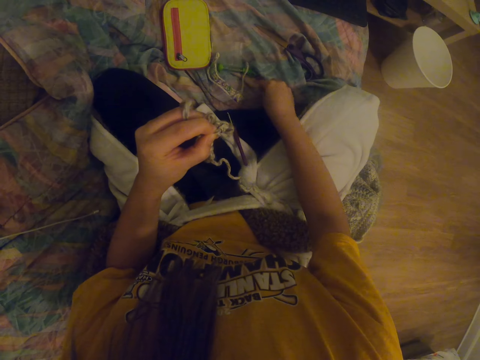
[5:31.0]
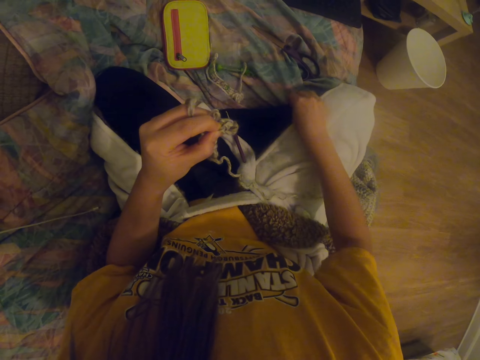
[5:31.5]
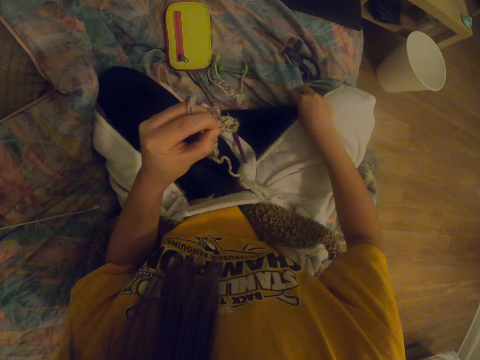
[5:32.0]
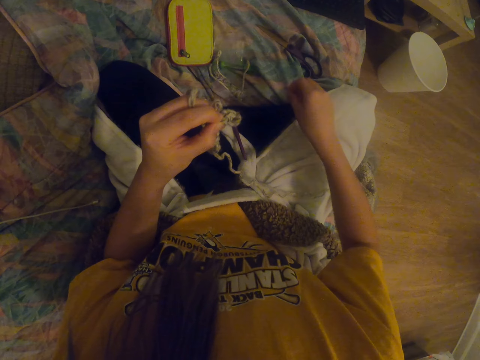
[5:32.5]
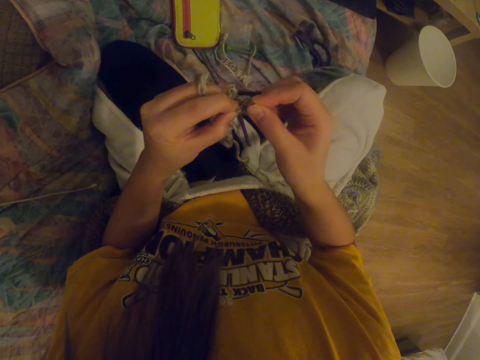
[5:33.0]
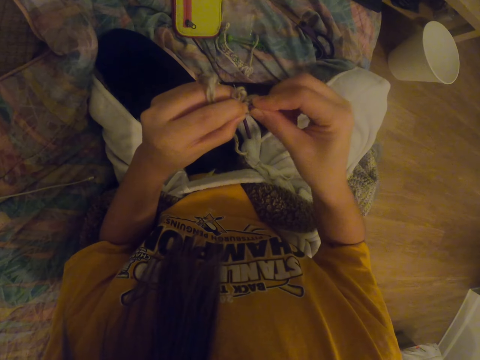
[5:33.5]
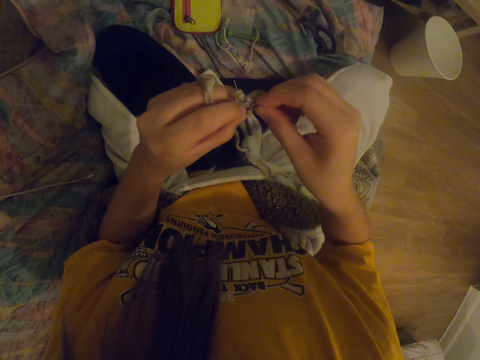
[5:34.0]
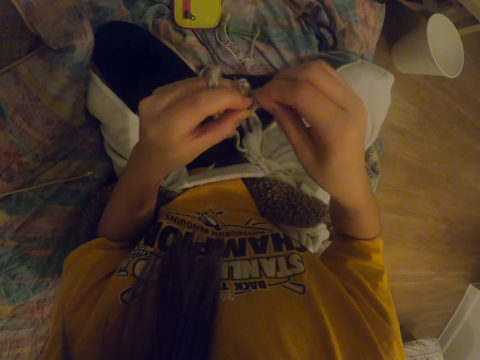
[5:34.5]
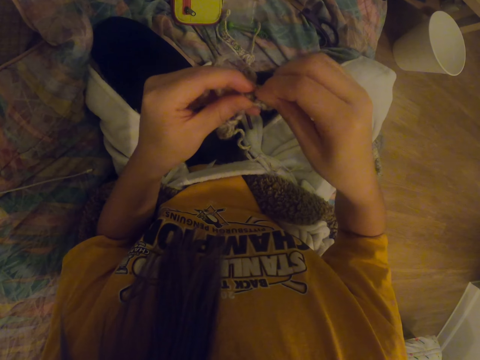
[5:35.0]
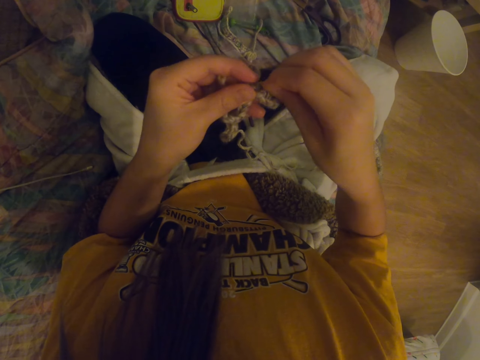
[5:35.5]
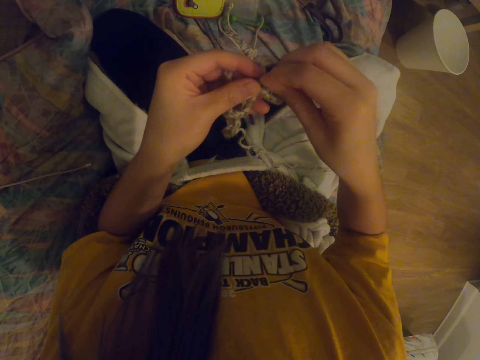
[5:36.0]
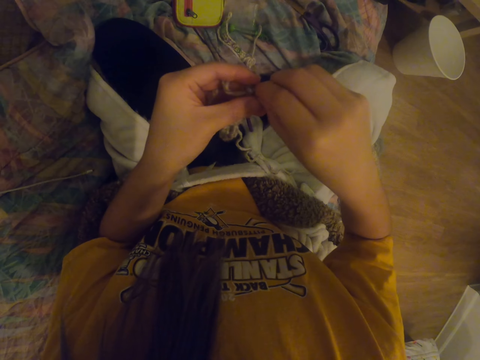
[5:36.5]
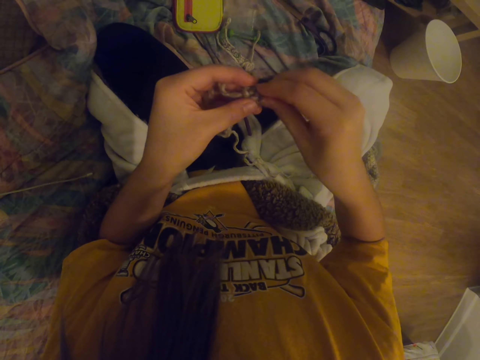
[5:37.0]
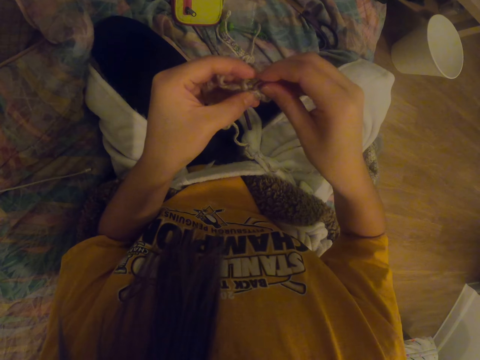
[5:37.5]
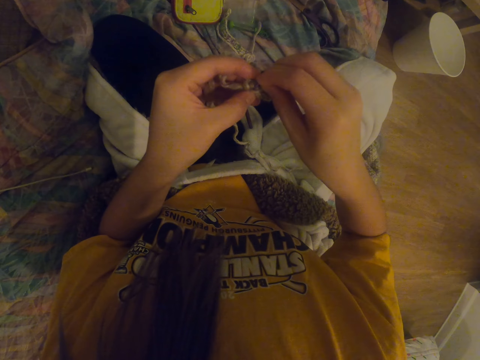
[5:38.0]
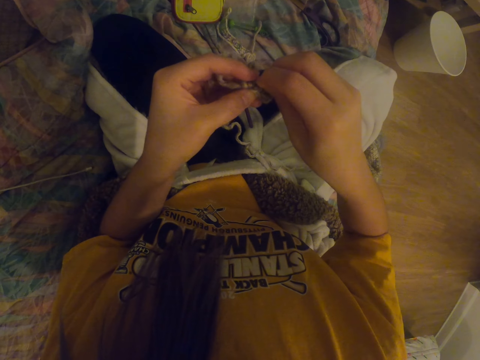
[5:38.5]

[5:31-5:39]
The camera wearer picks up a hook or decoration on the floor. They fix the decoration to the garment.

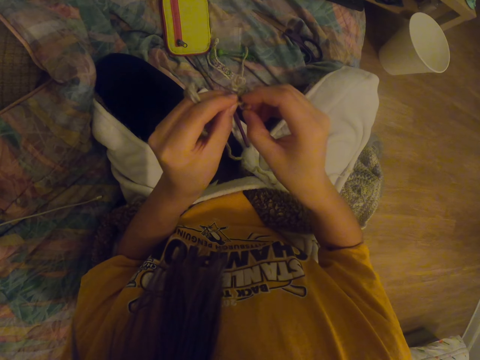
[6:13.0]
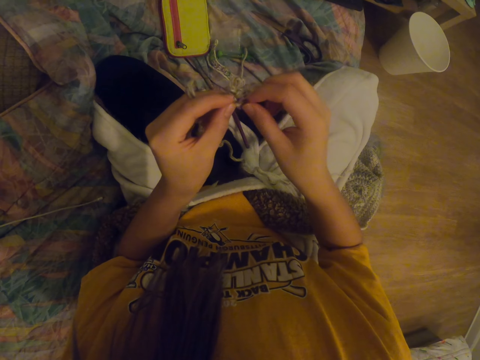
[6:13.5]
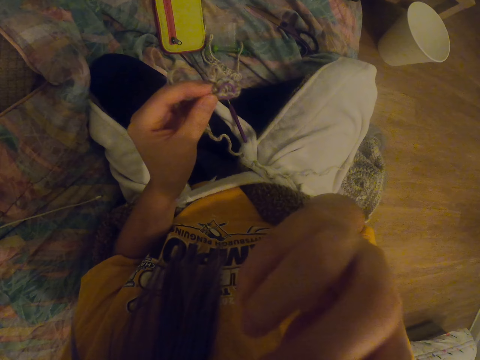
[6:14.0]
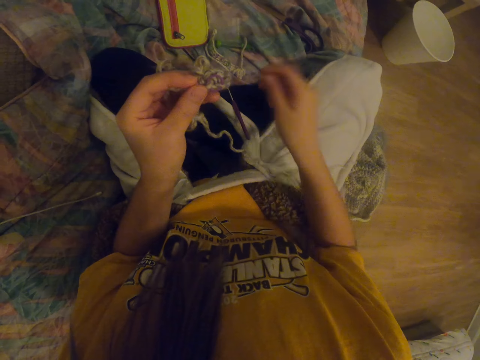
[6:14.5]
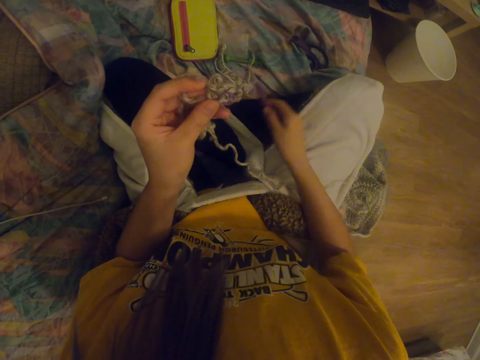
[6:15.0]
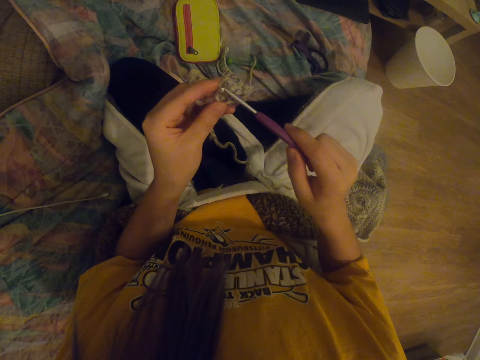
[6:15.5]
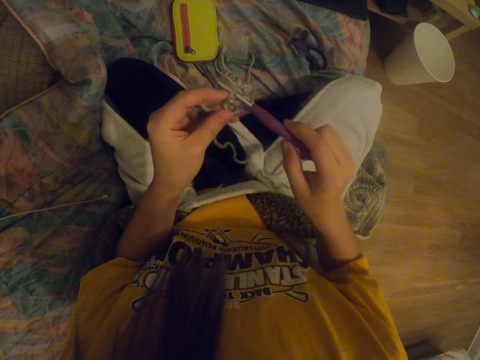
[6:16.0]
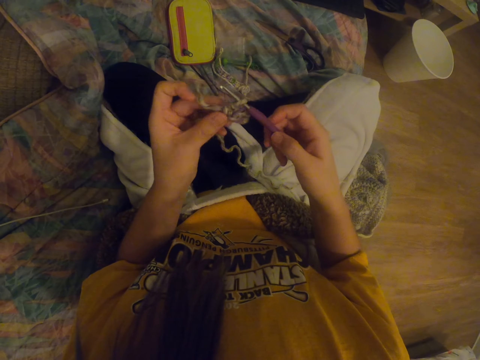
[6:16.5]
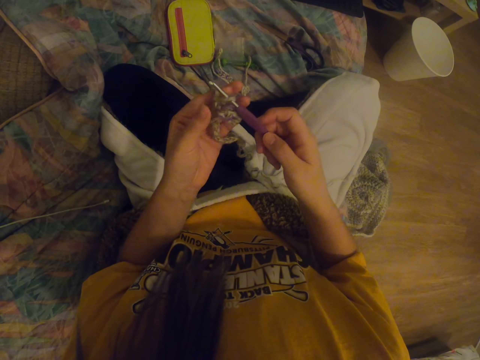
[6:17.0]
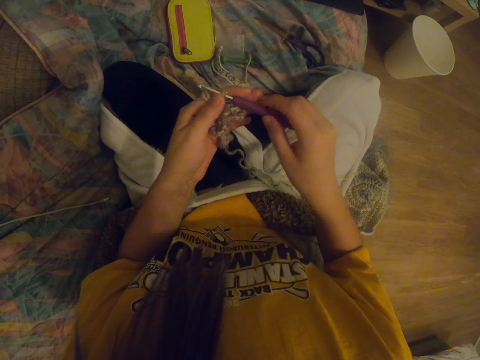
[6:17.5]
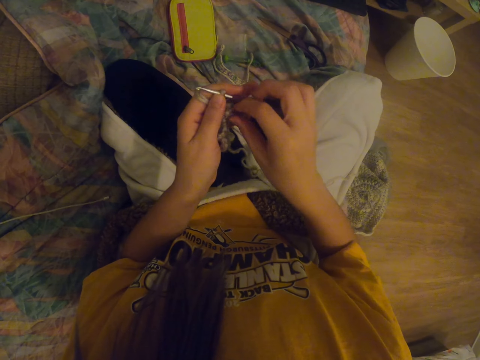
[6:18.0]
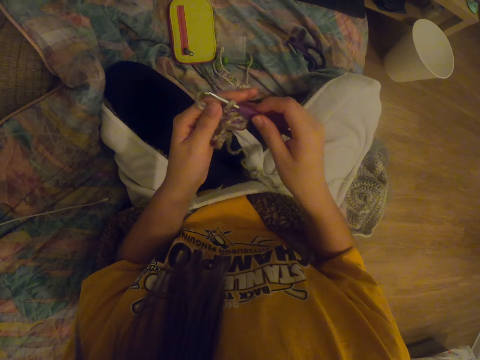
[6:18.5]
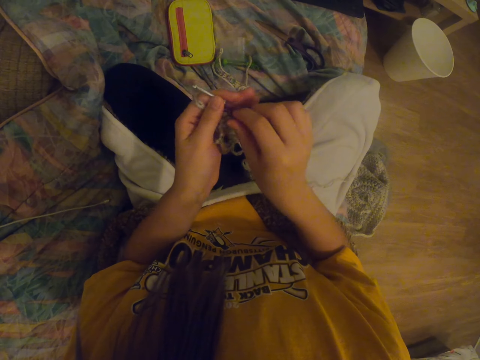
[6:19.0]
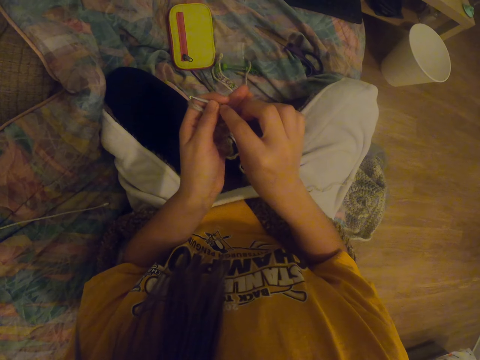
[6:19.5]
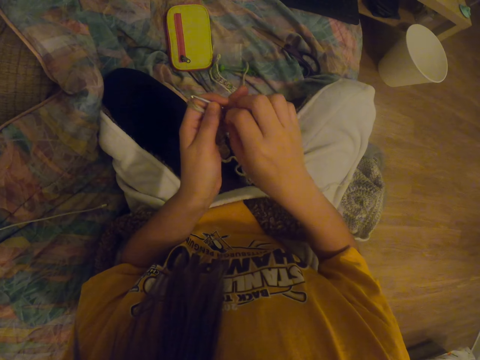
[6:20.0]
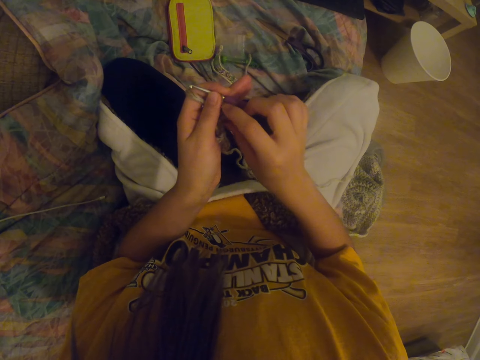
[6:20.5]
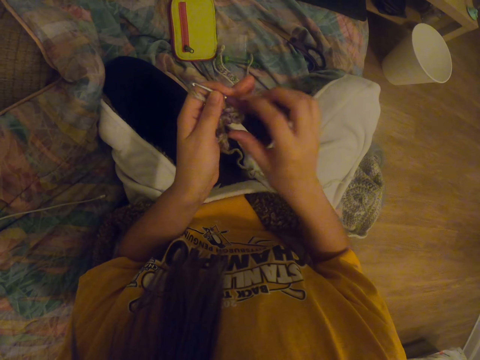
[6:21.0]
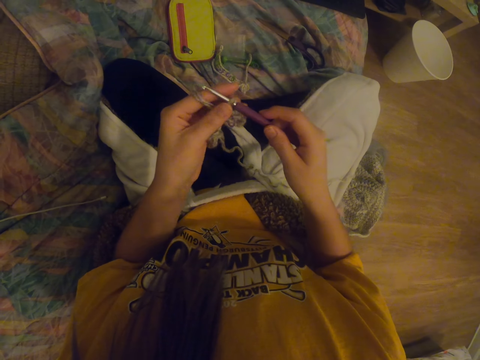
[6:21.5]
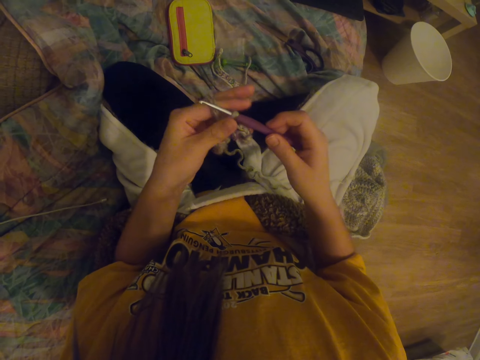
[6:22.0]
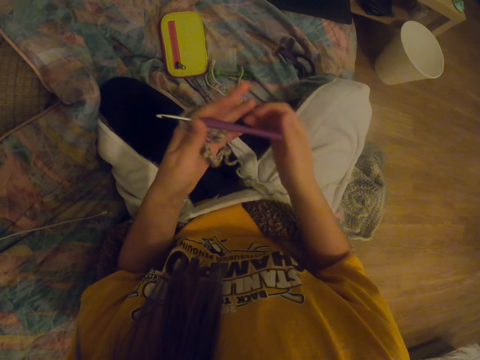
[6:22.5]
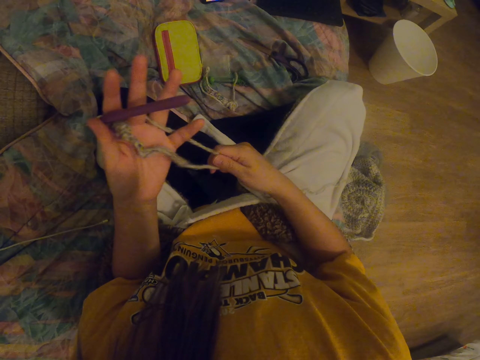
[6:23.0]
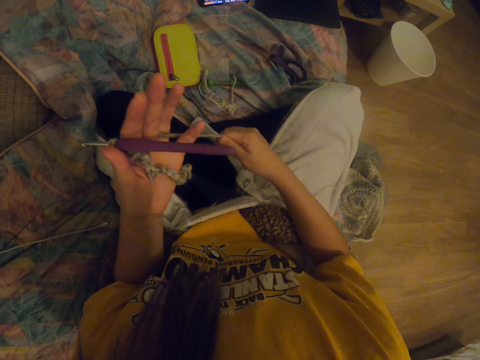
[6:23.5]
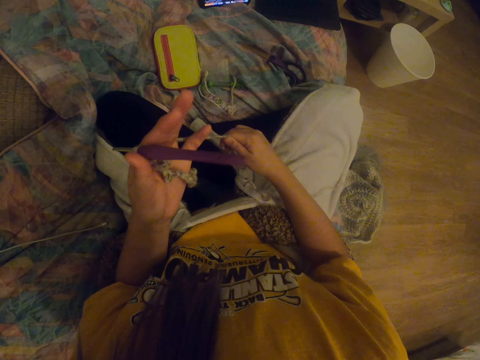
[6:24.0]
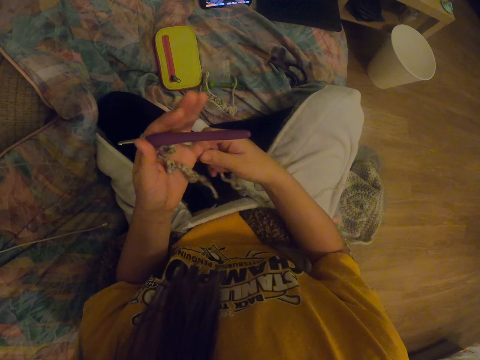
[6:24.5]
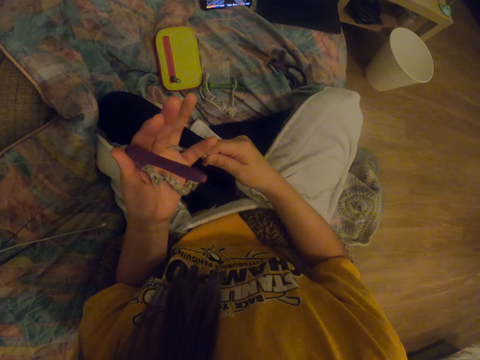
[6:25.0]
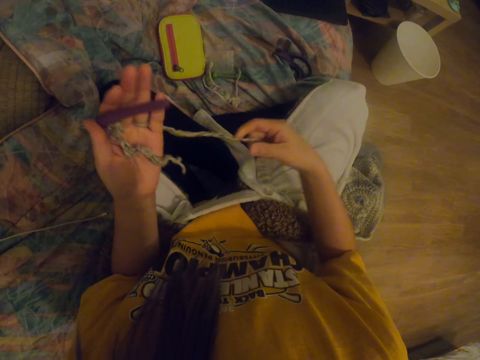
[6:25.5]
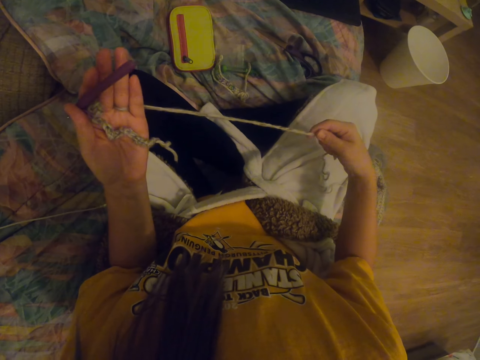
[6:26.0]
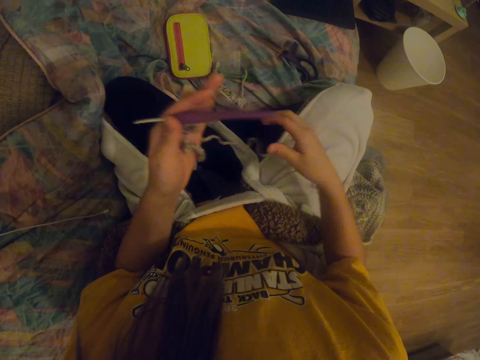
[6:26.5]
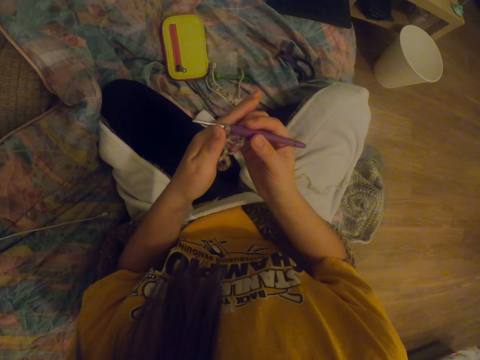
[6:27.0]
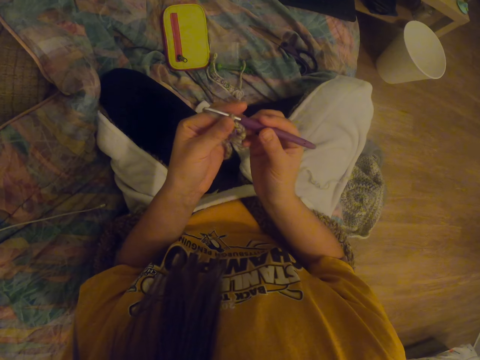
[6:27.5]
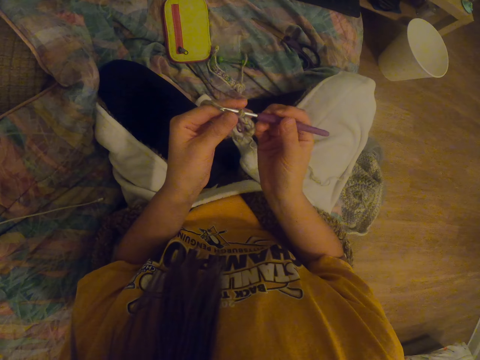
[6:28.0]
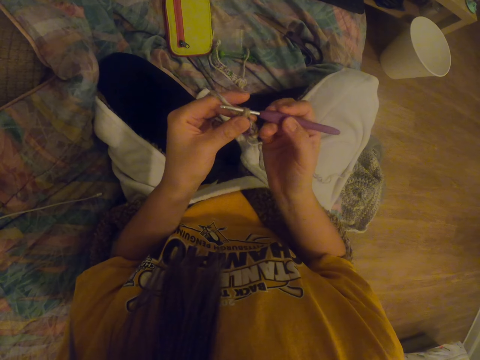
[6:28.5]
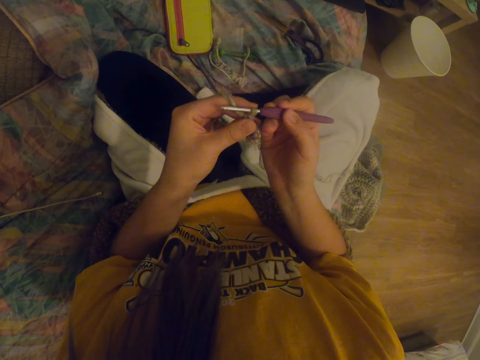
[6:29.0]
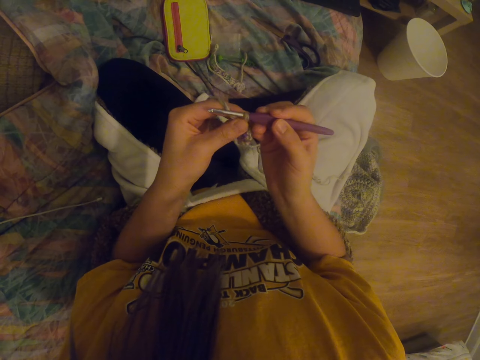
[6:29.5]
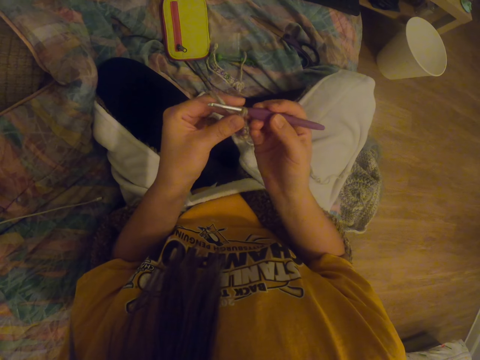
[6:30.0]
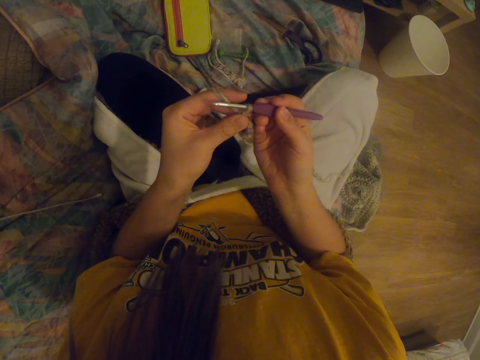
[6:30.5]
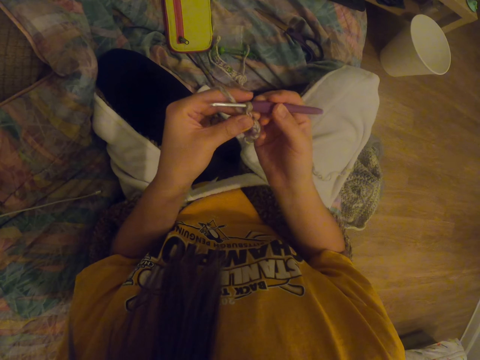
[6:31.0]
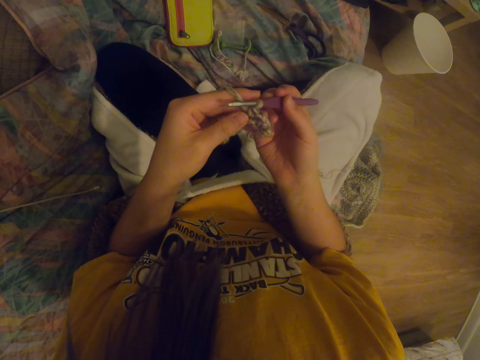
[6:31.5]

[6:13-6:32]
The camera wearer touches the nose with a hand. They pick up the crochet hook. They insert the crochet hook into the garment. They adjust the hook in a fabric. They stretch the garment. They hold the crochet hook. They hold a knitting thread. They stretch the thread. They hold the crochet hook. They stare at the garment.
